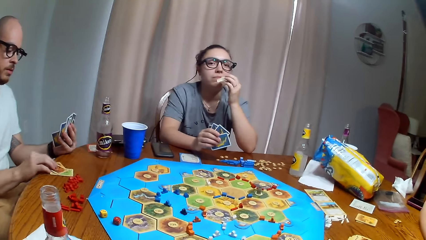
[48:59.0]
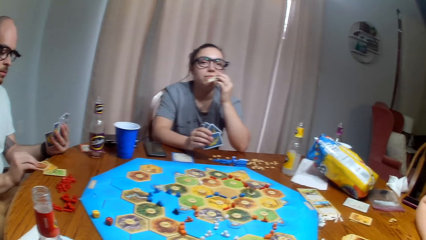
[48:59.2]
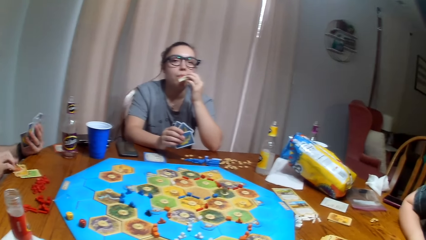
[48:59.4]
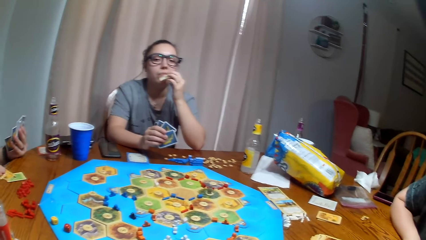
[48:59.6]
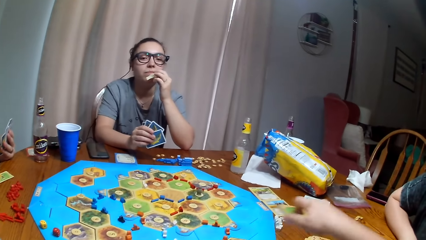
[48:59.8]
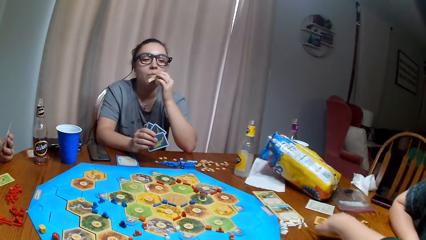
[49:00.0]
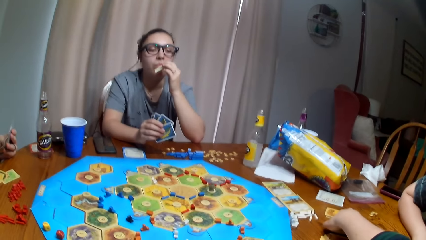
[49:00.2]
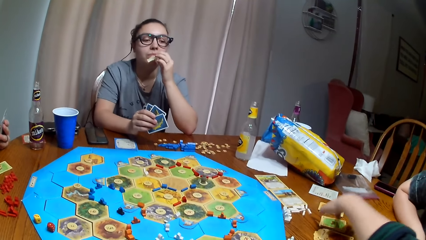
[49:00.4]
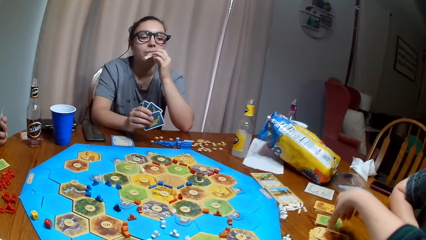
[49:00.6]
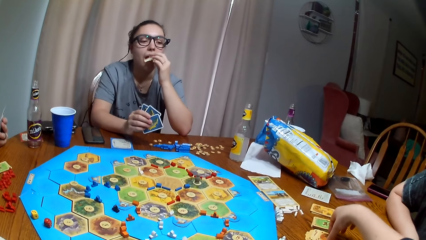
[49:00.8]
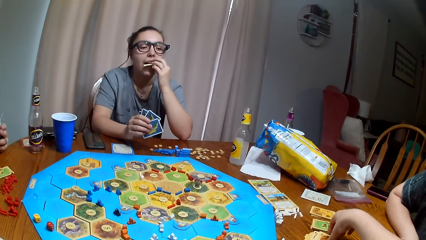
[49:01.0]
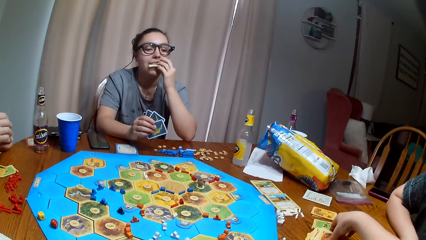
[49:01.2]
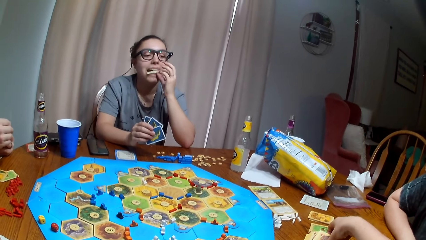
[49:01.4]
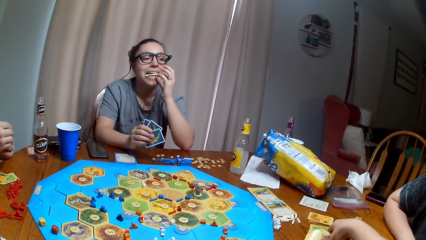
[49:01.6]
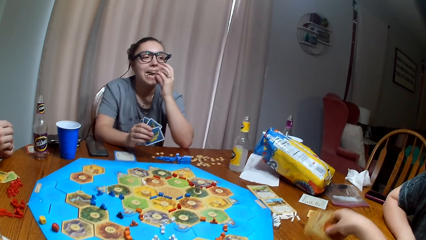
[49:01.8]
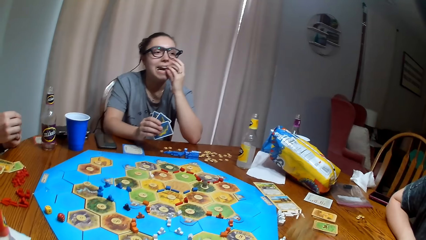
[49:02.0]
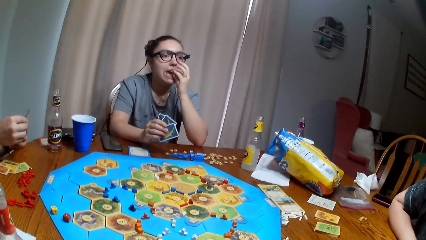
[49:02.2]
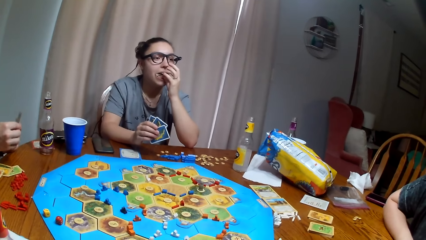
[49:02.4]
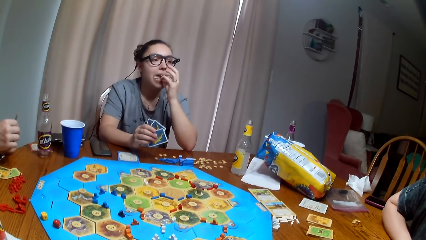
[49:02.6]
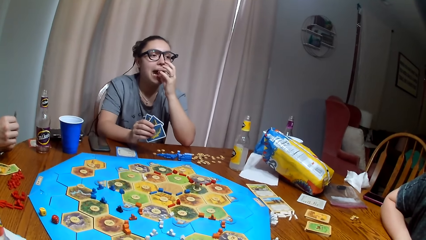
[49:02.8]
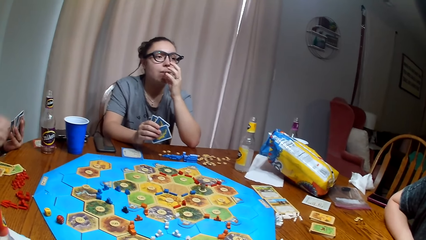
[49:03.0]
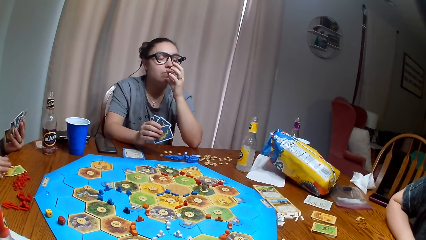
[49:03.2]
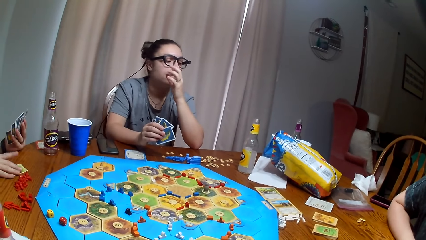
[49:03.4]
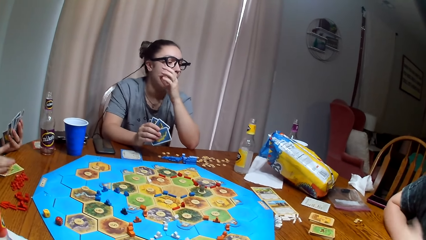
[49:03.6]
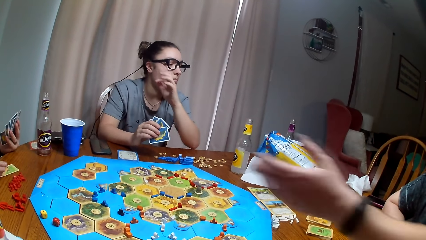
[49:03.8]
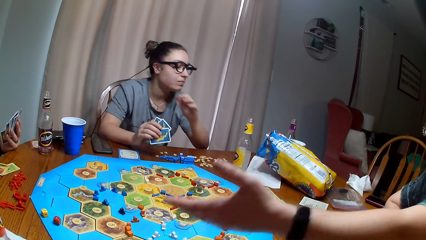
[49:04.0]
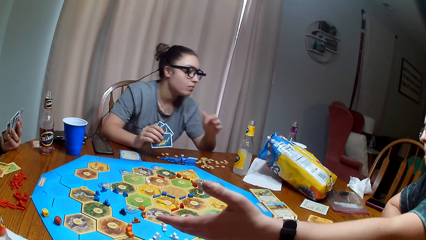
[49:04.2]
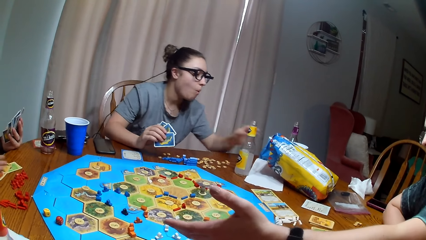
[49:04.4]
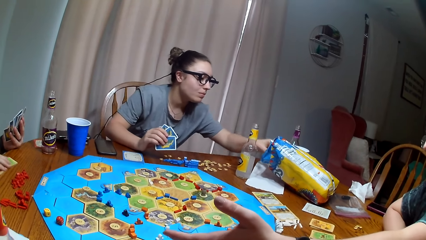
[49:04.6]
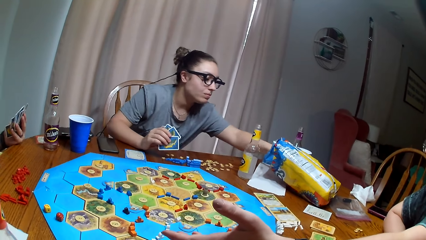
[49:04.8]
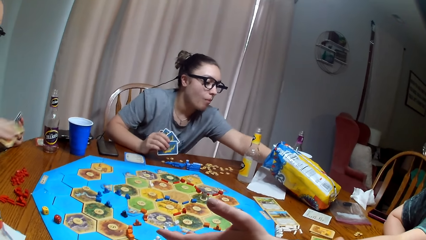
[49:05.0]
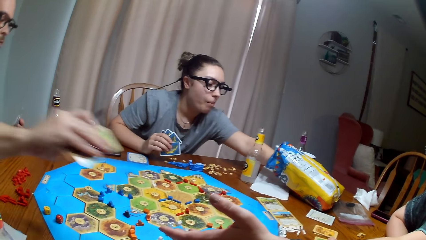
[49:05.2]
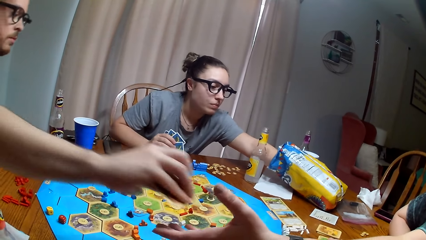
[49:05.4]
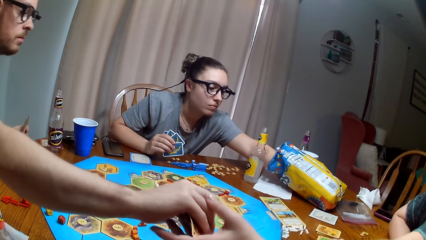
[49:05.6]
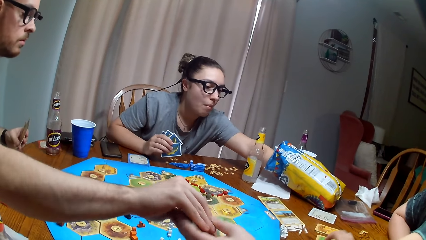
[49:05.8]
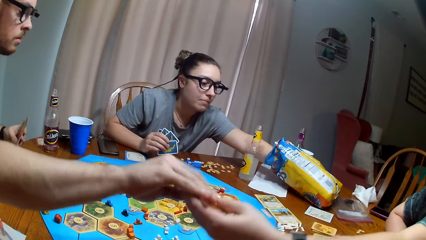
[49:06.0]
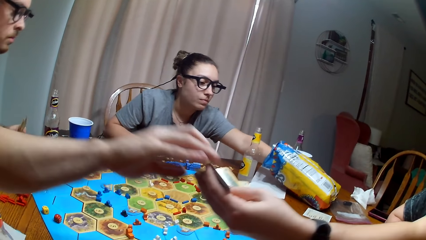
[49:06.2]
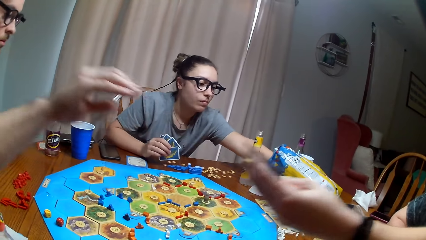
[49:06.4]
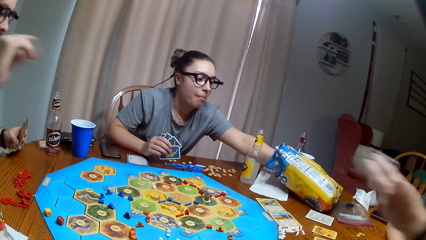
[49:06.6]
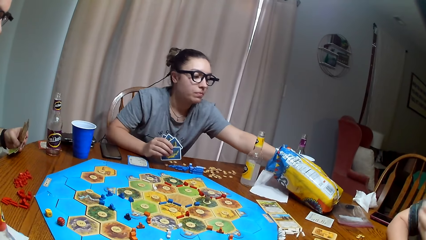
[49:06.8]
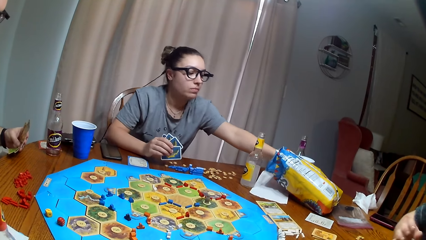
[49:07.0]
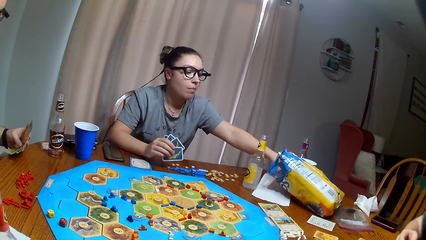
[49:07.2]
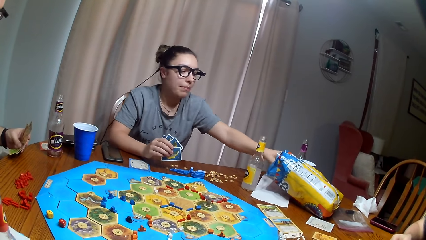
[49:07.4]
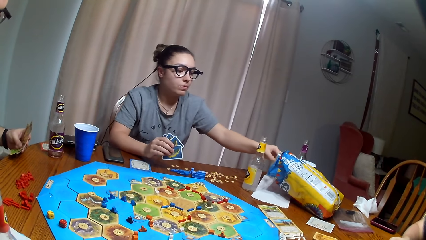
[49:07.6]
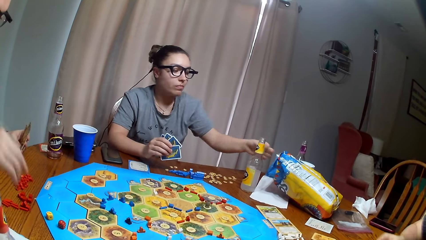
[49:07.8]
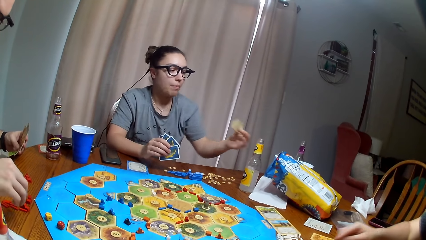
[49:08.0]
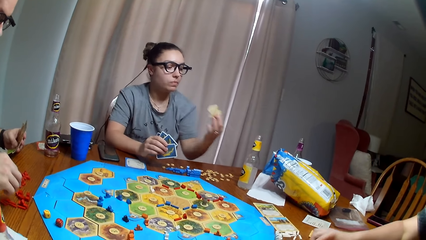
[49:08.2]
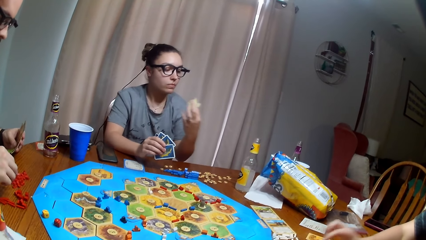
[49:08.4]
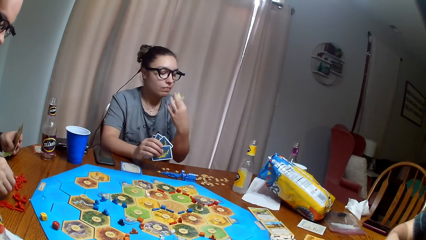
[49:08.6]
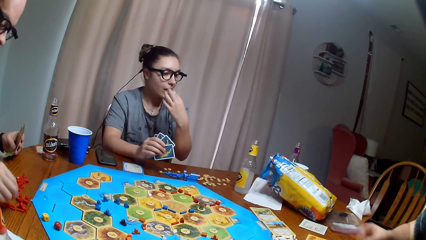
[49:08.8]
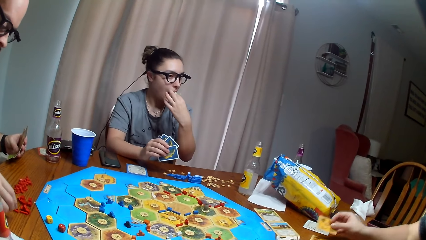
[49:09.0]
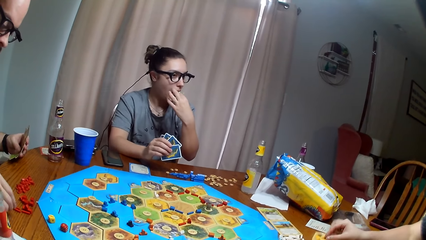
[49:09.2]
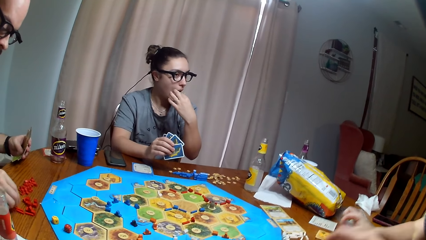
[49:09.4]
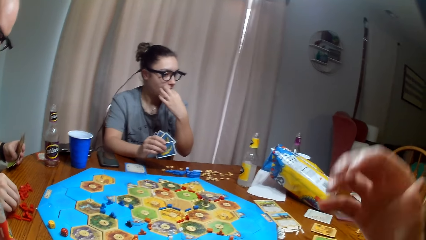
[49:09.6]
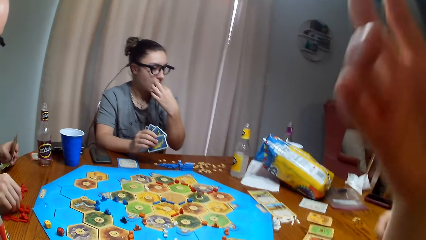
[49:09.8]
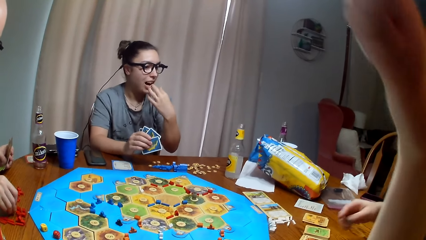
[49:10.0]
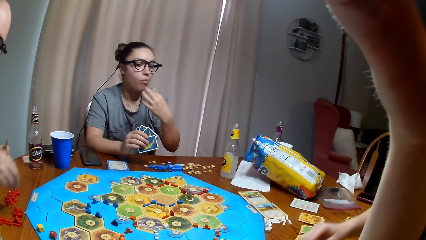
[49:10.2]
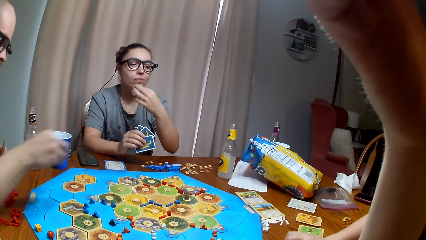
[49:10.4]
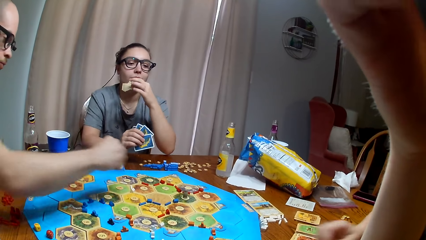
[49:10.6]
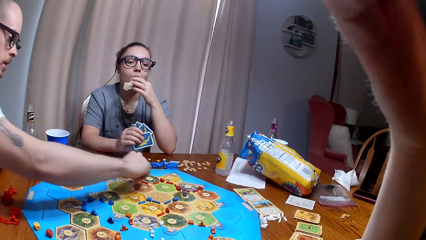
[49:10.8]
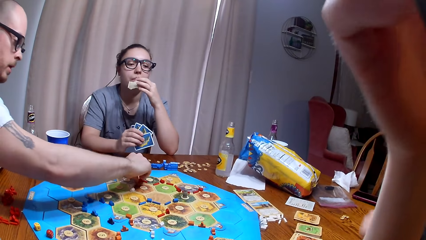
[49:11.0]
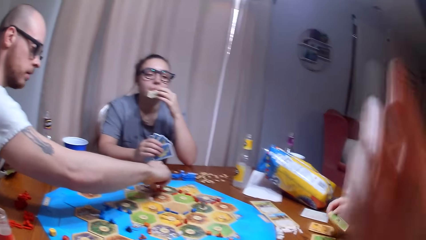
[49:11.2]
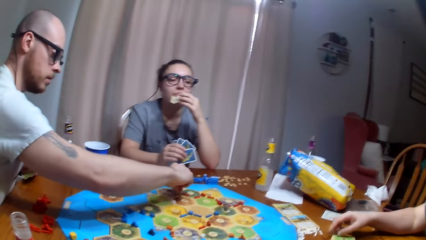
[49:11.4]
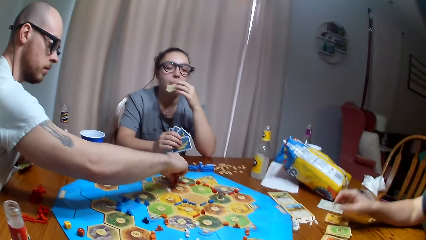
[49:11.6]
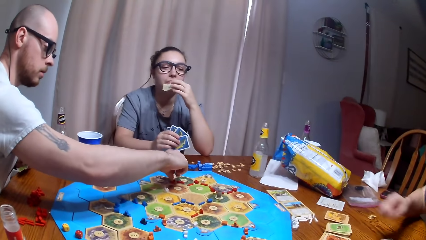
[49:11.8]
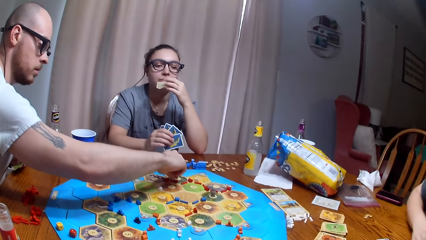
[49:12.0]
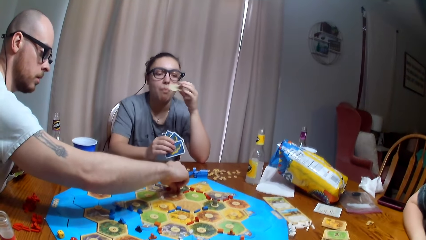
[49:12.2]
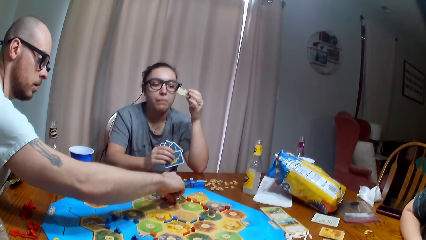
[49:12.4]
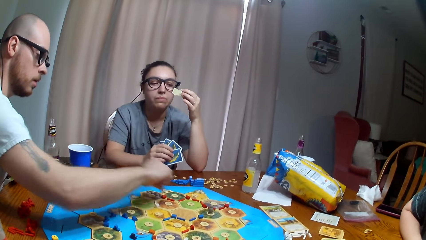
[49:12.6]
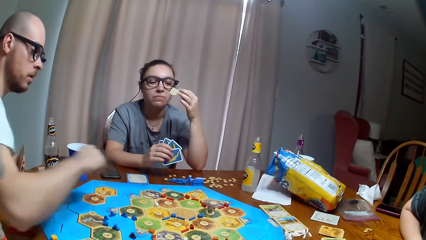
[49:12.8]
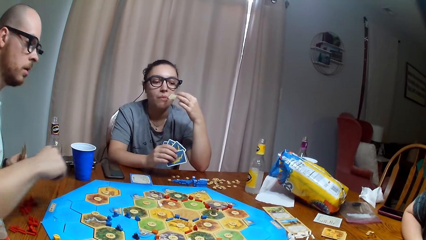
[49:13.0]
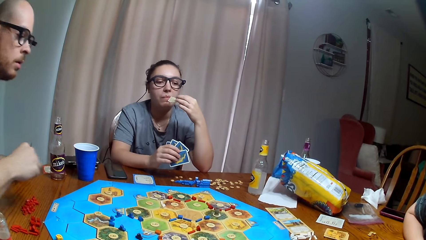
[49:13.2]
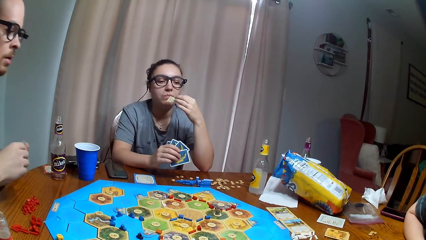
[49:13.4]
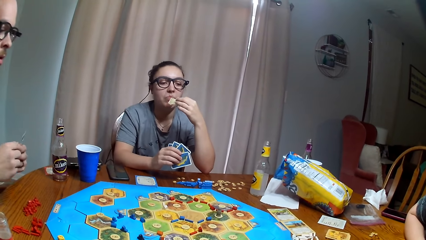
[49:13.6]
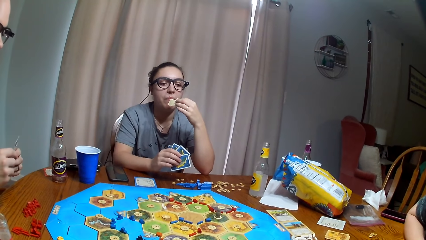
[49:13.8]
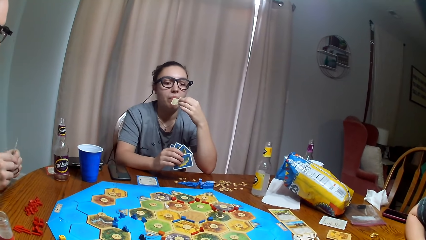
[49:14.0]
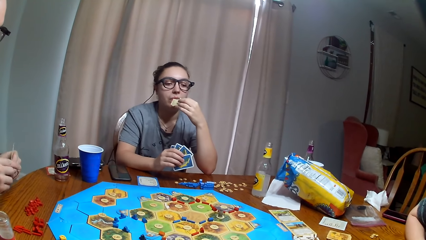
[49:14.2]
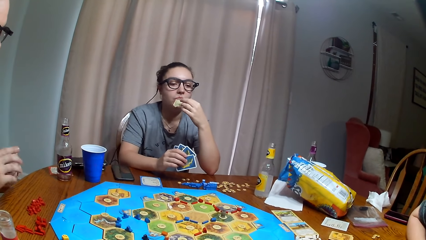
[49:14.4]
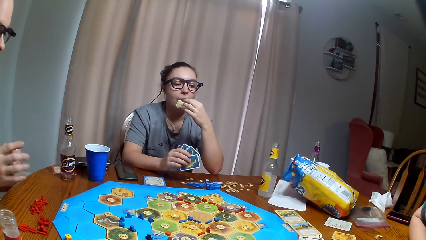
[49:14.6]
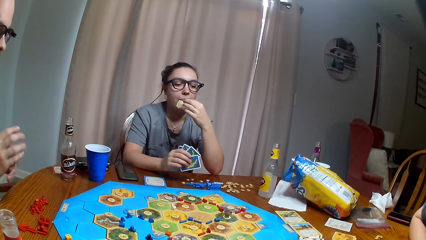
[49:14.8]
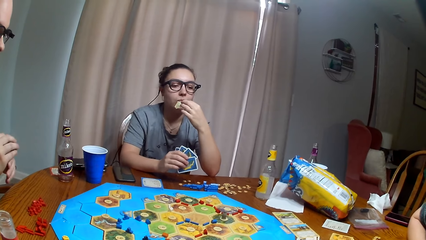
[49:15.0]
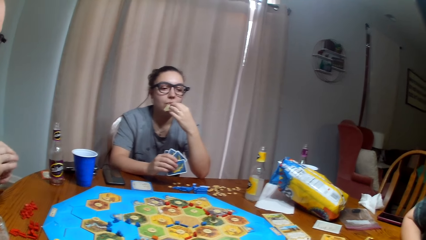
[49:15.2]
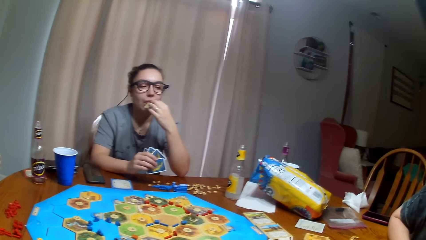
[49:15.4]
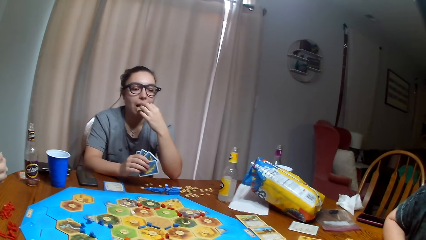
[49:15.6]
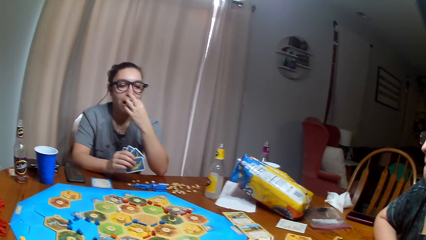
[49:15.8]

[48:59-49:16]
A man puts the card on the table. The camera wearer puts cards on the table. They pick the cards. A woman picks the chips. The man exchanges cards with another woman. A person eats the crisps. The man gives the other woman the card. The camera wearer touches the camera. The man picks something. The camera wearer scratches the head. The man plays and arranges something in the board. The person eats the crisps.
